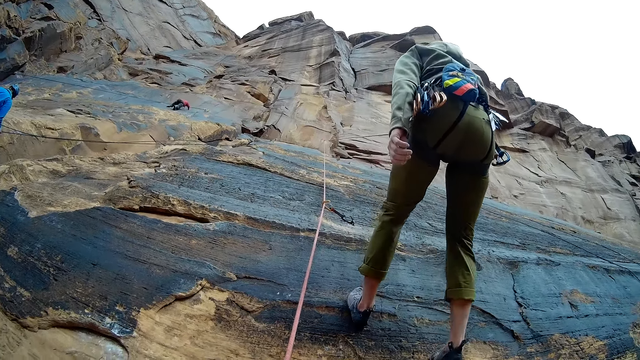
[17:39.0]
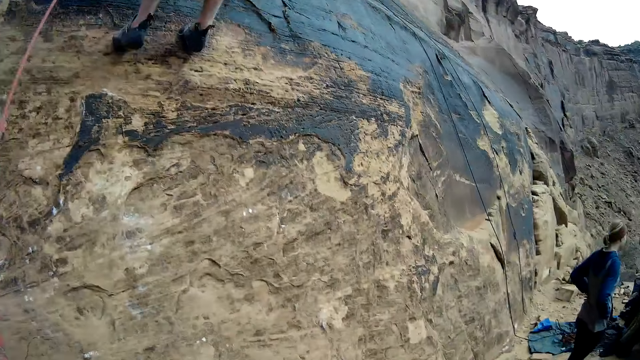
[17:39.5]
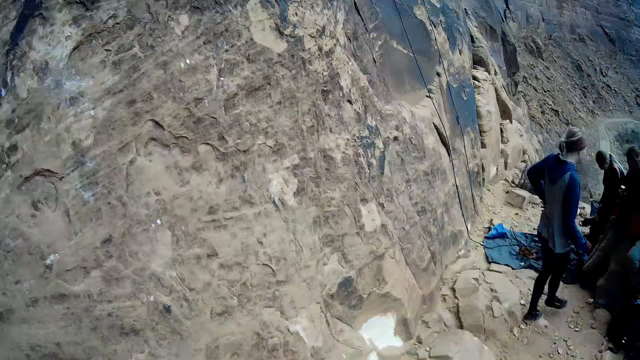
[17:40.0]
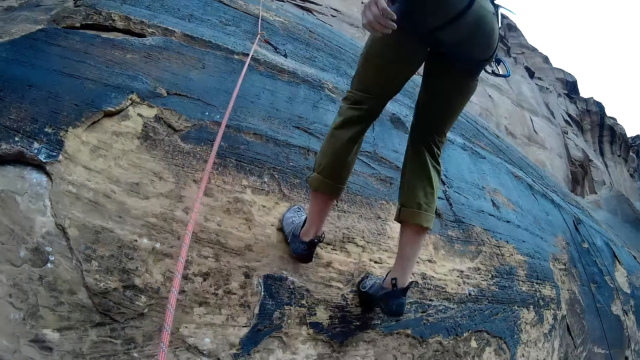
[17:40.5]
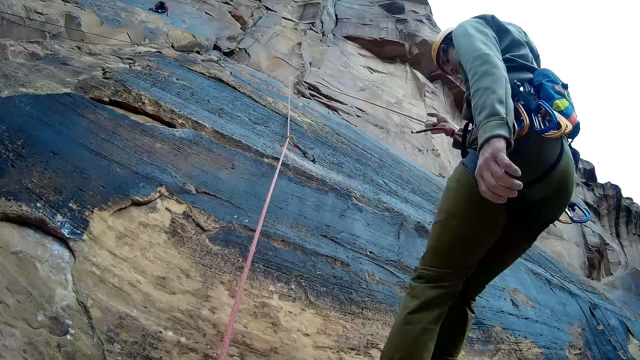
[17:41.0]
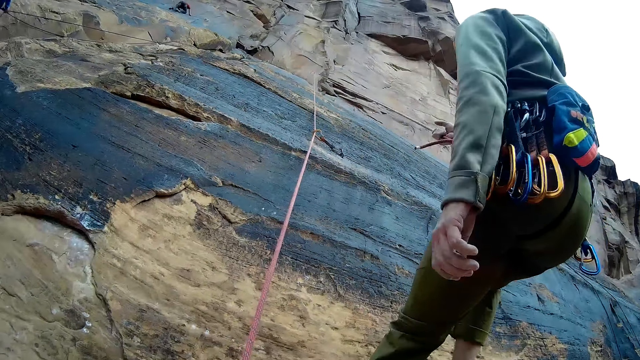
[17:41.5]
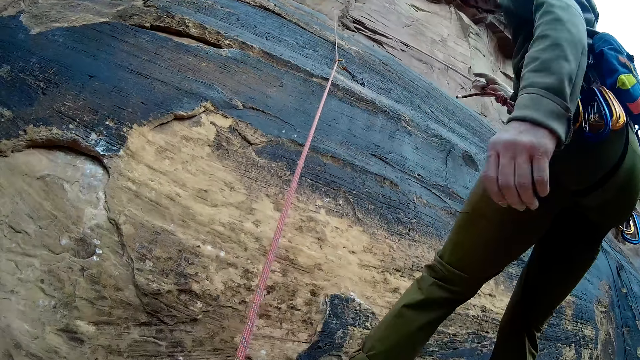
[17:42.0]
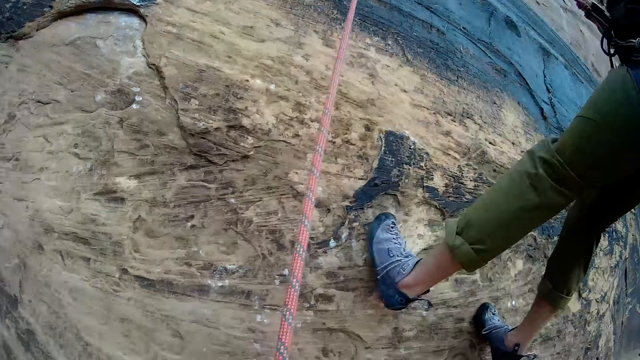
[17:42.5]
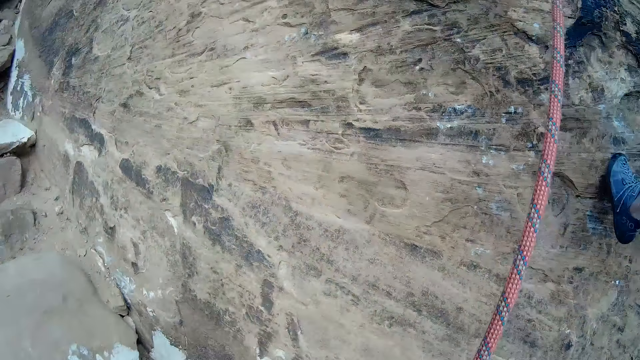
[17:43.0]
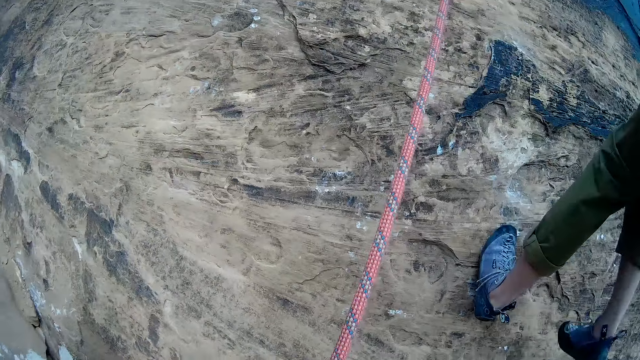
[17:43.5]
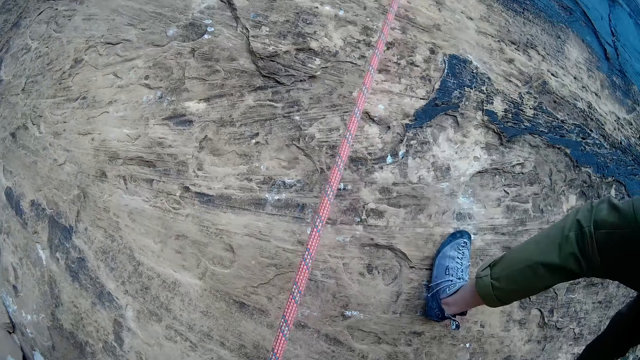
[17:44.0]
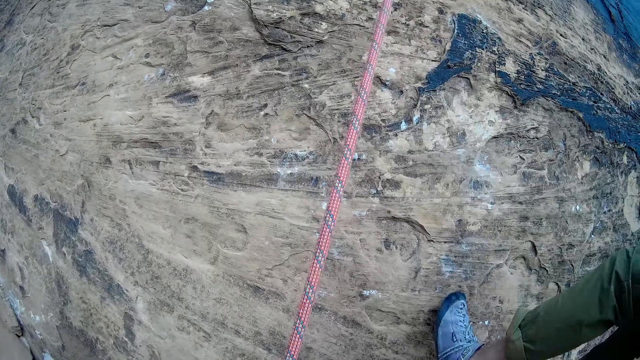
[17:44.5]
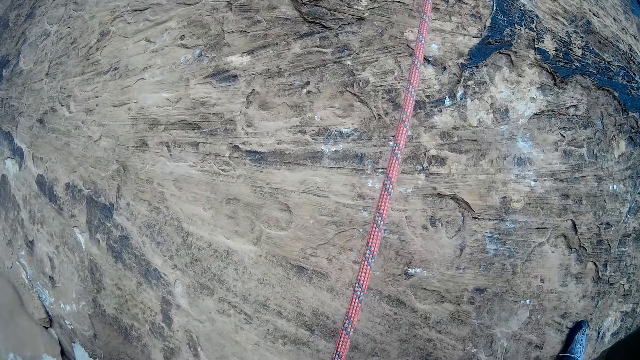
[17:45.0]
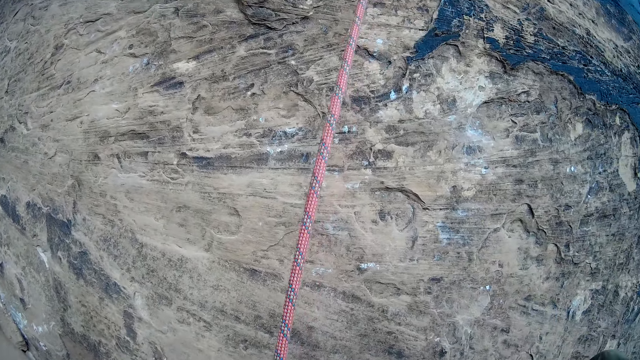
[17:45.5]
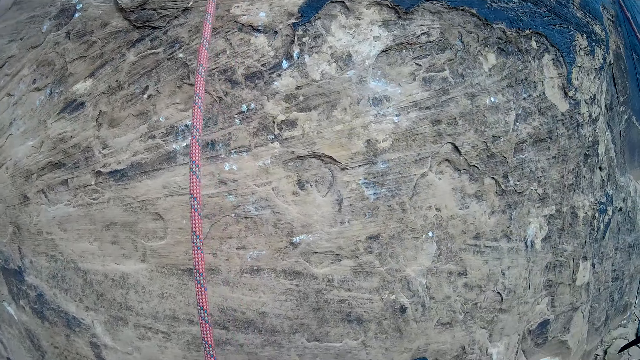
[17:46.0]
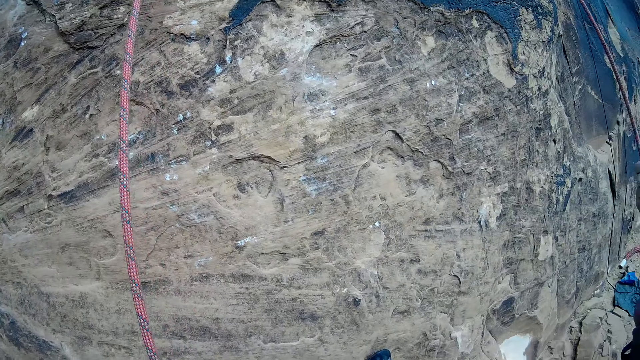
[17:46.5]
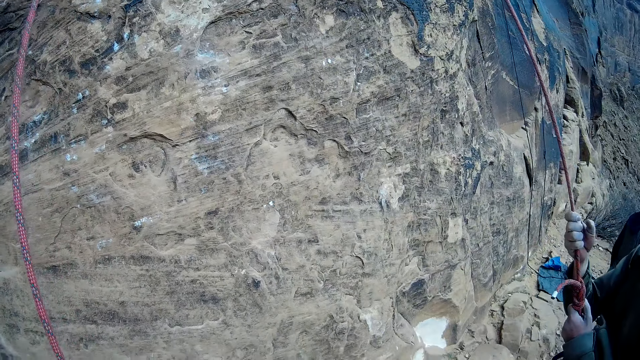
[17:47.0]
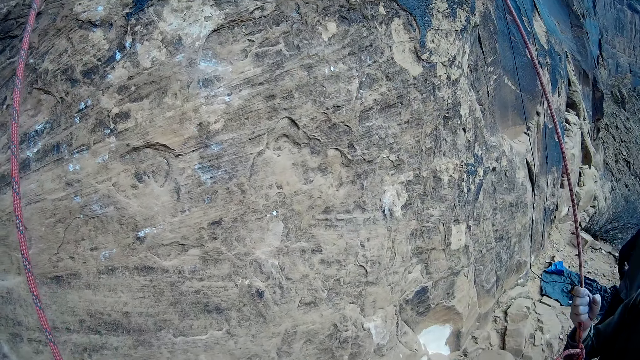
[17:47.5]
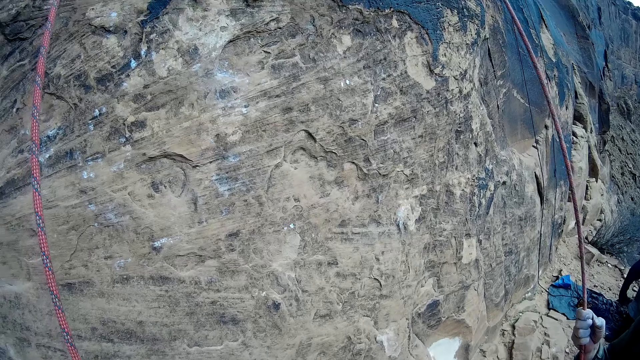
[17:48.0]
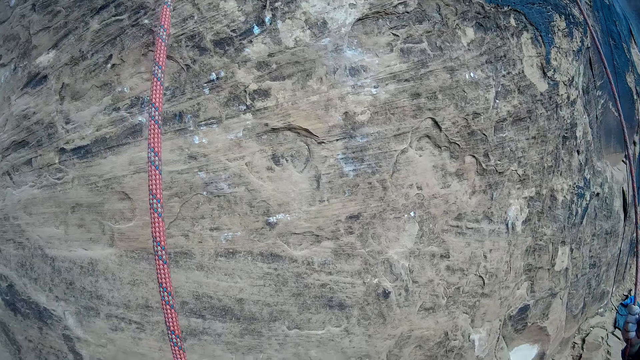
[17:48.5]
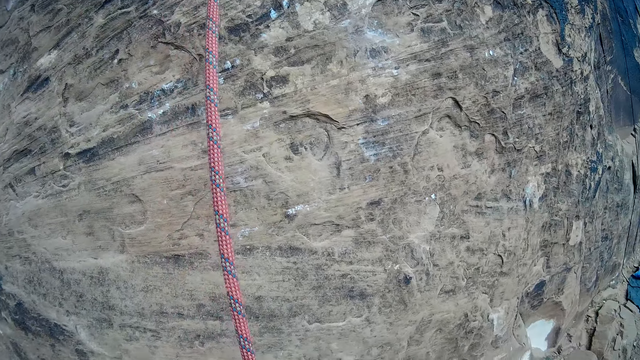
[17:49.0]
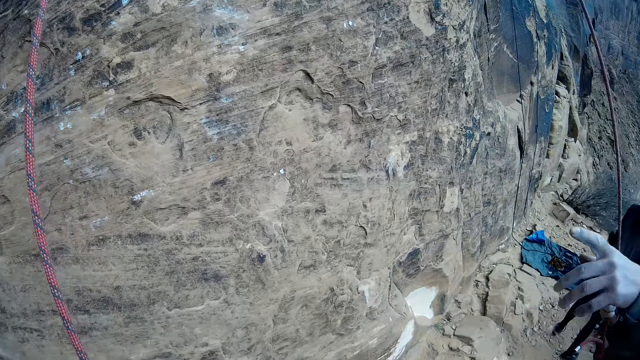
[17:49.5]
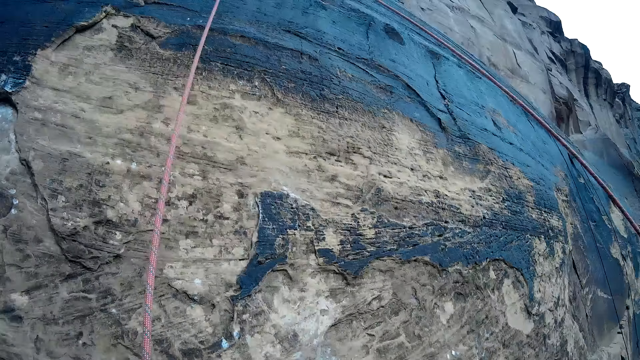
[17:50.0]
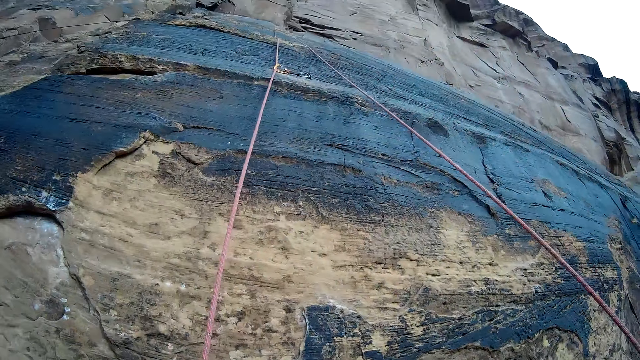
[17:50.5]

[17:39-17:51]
The man climbs down the mountain. A man steps forward. The camera wearer pulls the rope. Another man pulls the rope.

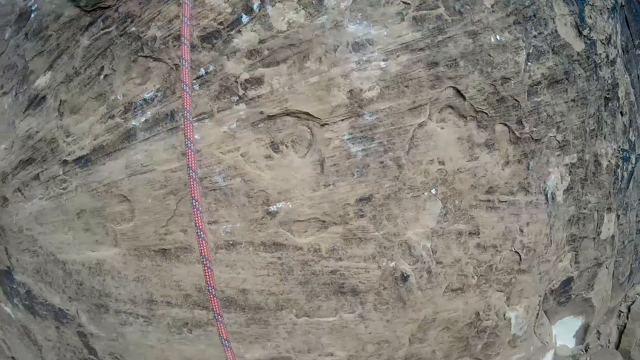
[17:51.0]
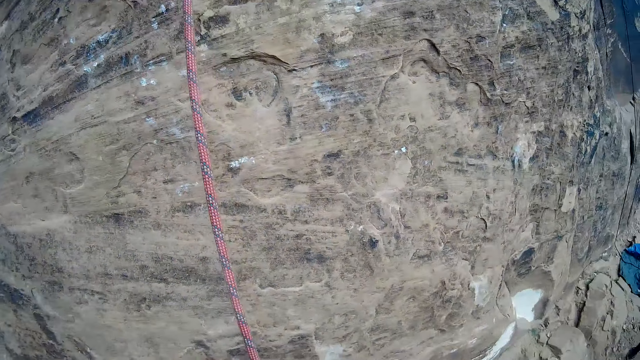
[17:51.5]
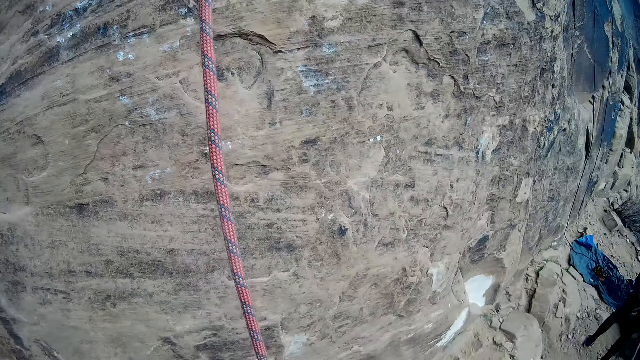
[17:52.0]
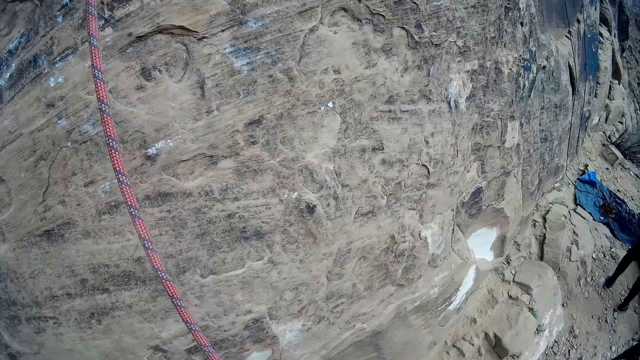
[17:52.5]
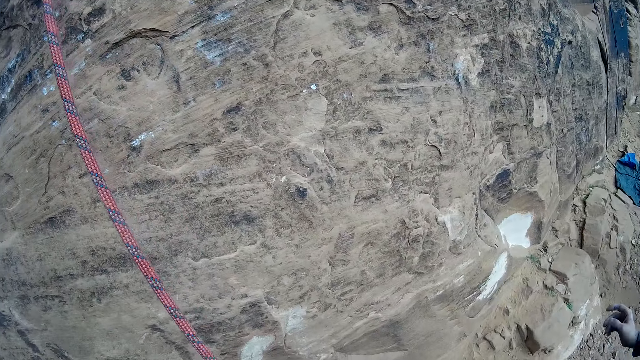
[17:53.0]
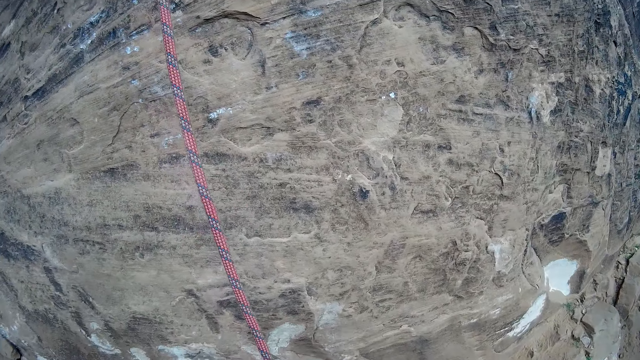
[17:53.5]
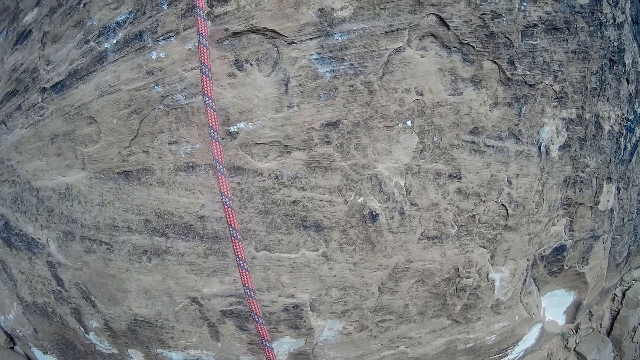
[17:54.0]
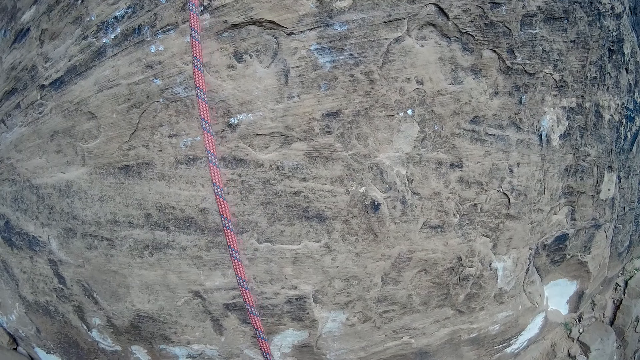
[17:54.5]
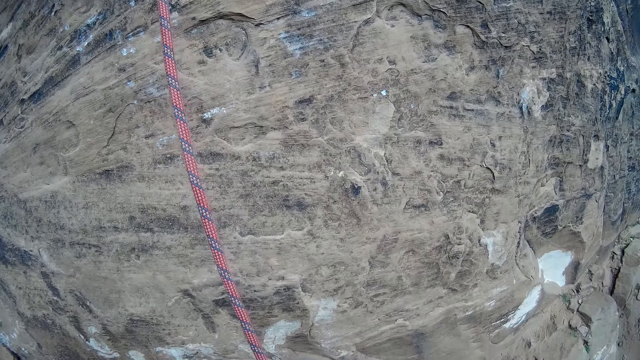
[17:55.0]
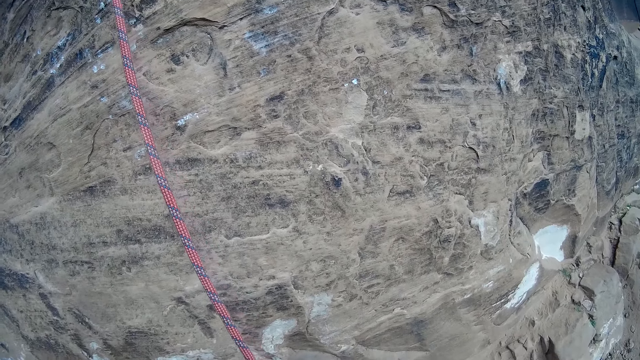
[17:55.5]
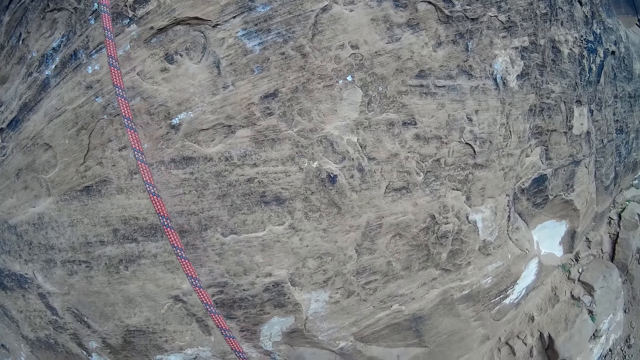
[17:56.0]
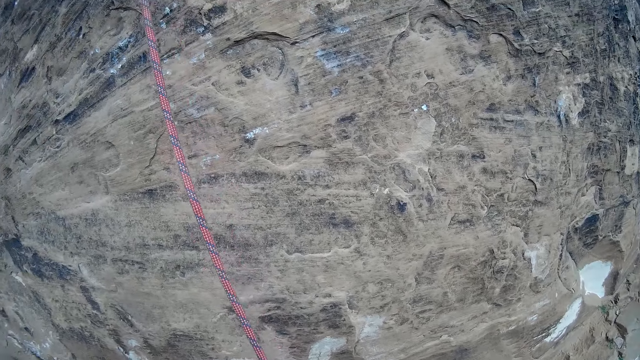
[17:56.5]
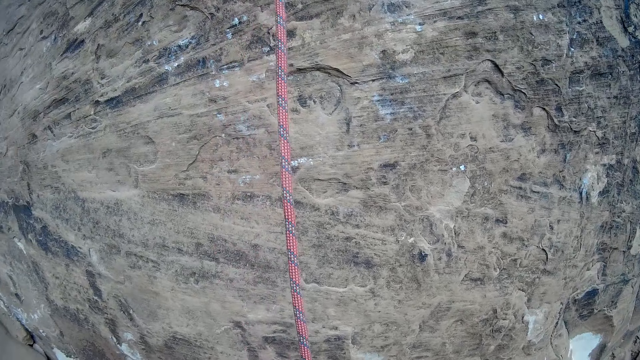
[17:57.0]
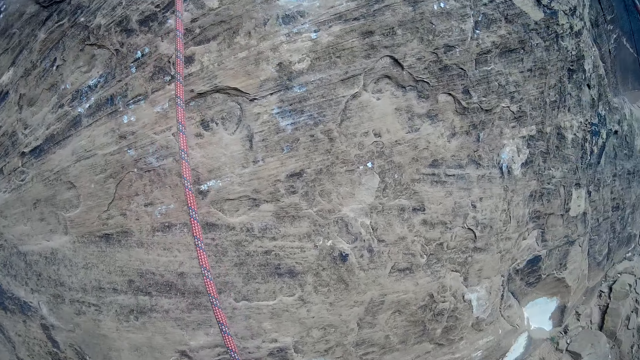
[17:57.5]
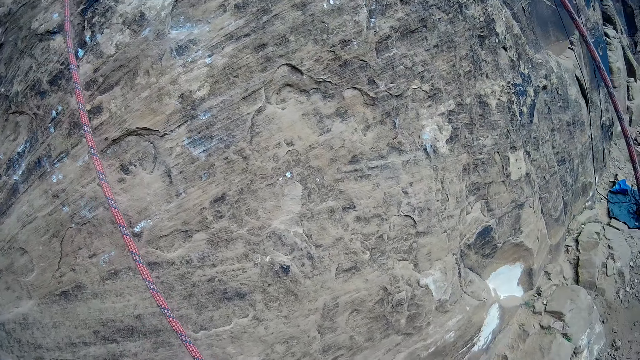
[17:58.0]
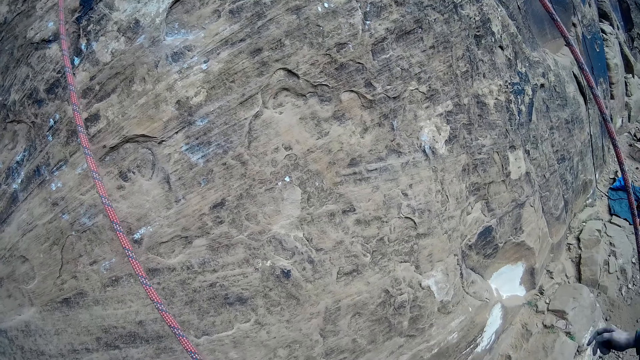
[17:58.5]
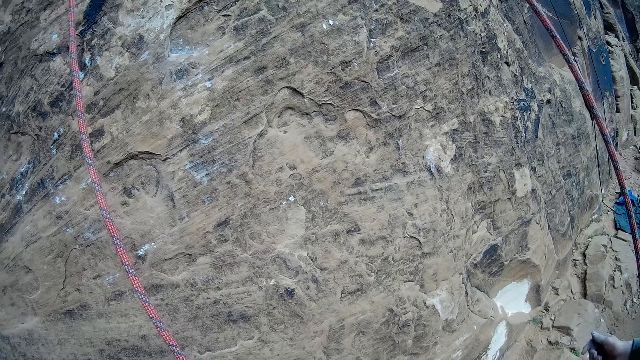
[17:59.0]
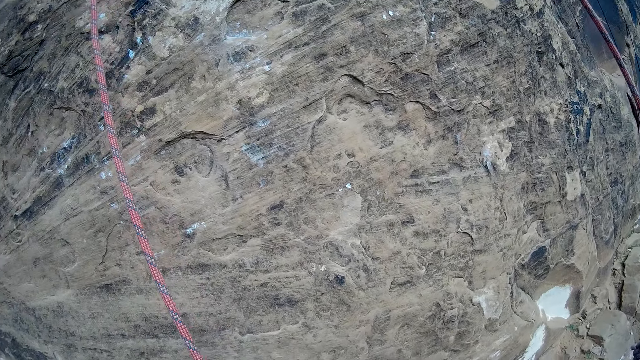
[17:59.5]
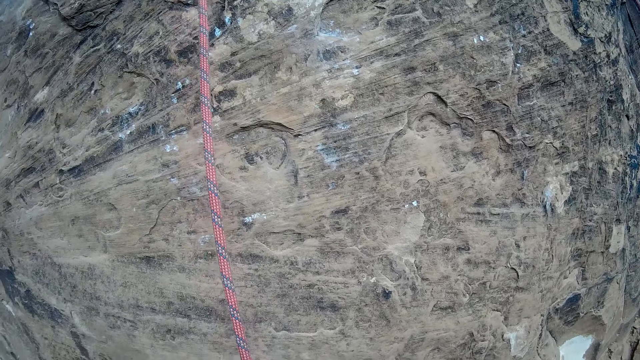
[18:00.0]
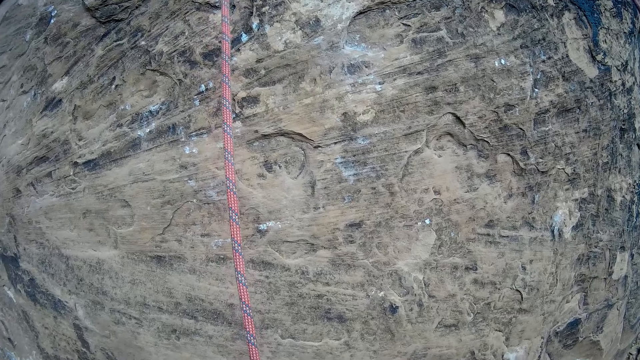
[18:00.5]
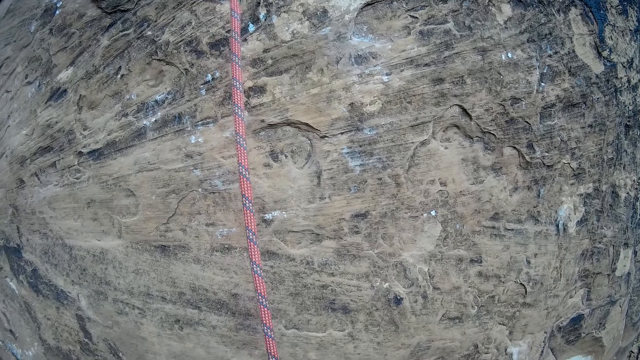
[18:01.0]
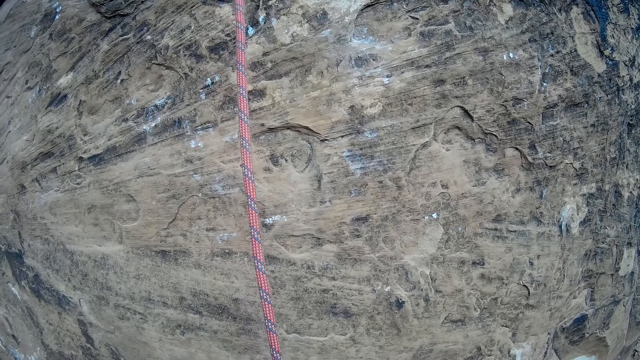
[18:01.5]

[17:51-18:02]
The camera wearer looks around.
